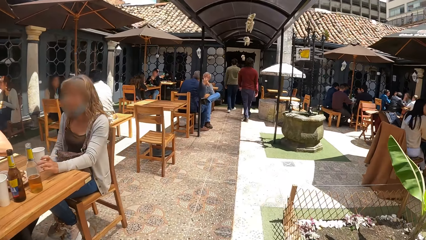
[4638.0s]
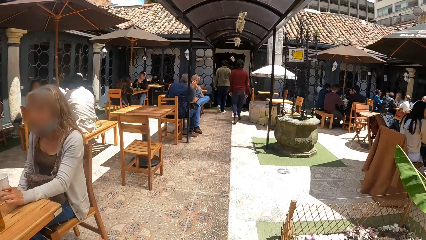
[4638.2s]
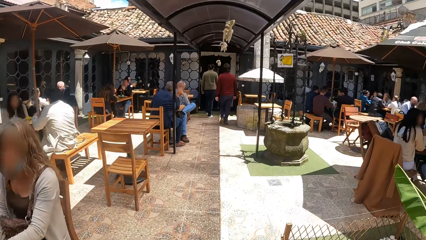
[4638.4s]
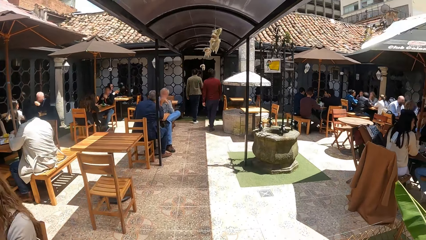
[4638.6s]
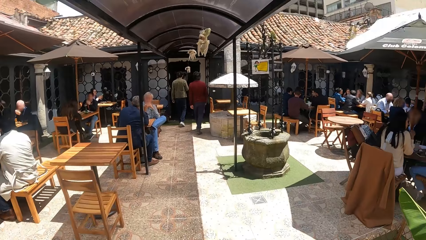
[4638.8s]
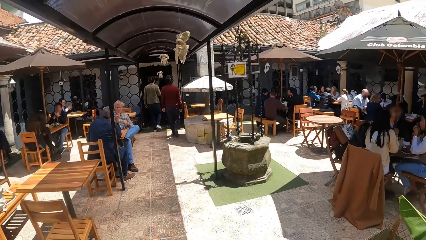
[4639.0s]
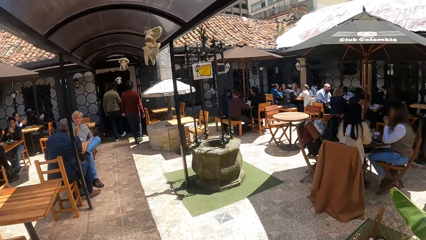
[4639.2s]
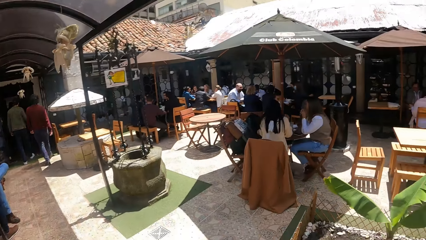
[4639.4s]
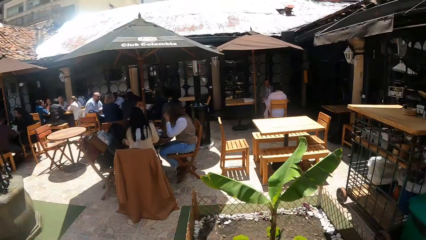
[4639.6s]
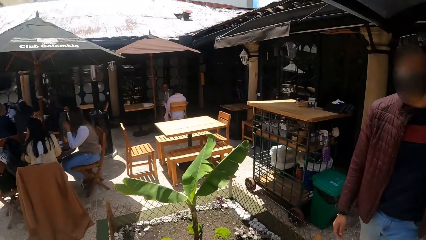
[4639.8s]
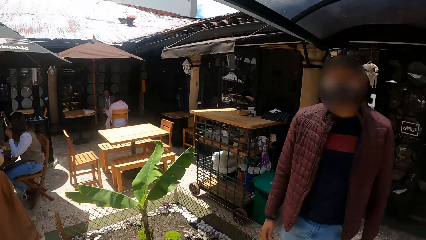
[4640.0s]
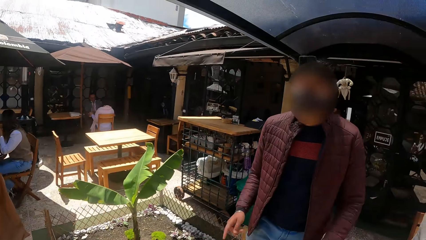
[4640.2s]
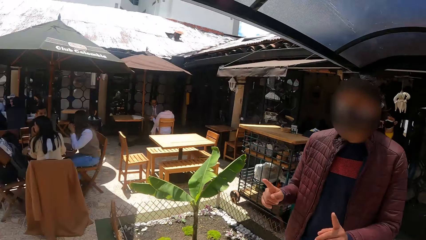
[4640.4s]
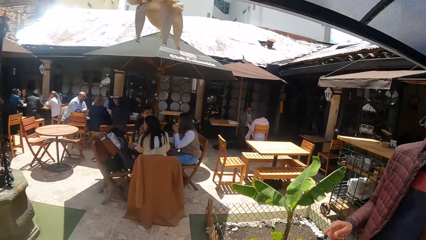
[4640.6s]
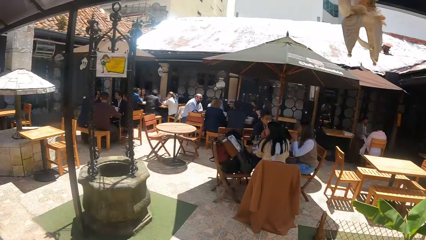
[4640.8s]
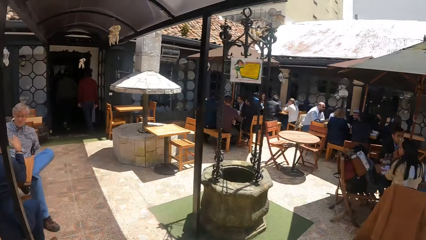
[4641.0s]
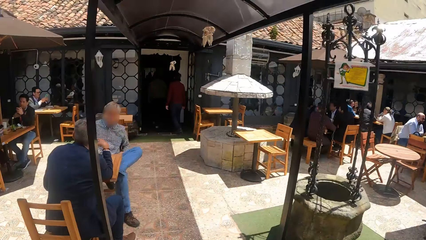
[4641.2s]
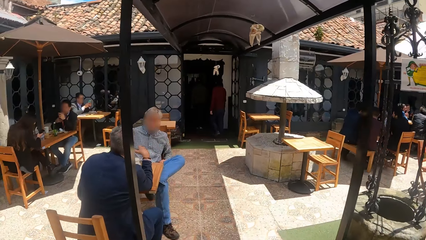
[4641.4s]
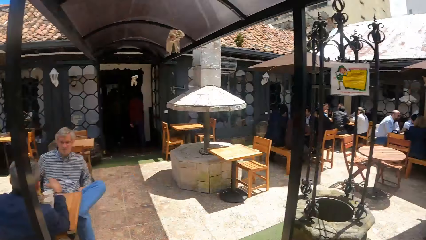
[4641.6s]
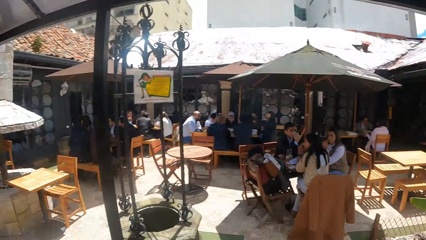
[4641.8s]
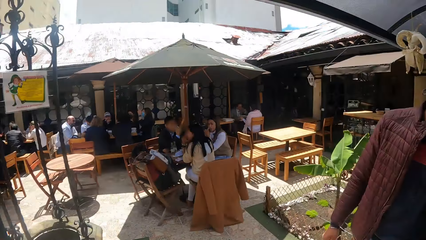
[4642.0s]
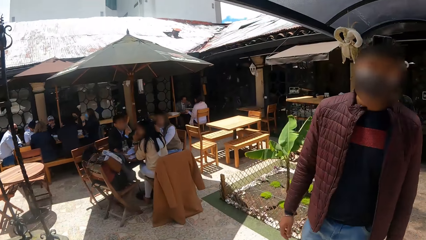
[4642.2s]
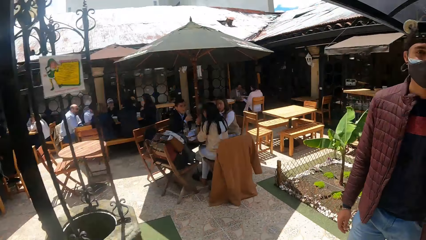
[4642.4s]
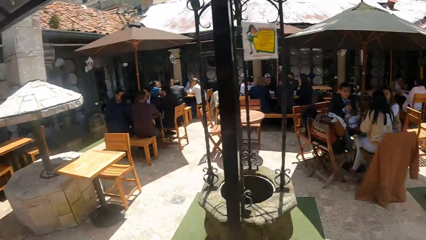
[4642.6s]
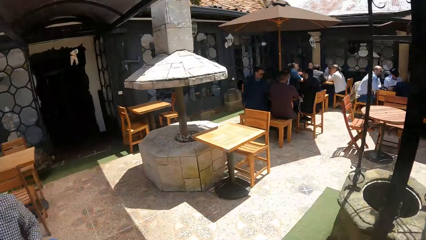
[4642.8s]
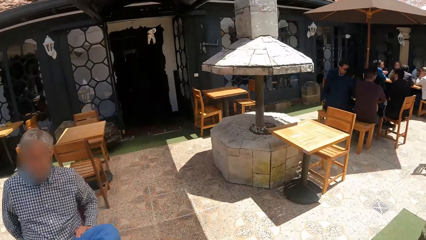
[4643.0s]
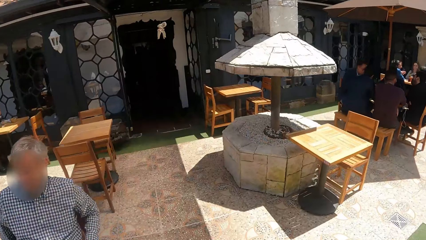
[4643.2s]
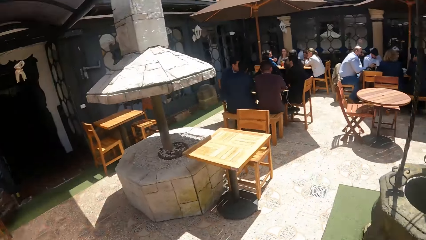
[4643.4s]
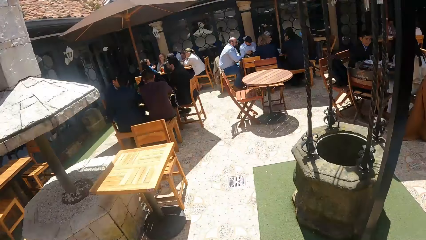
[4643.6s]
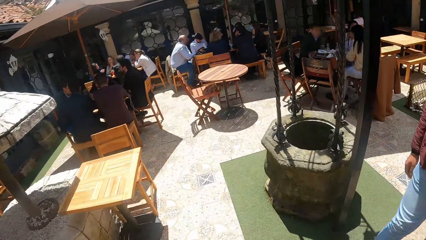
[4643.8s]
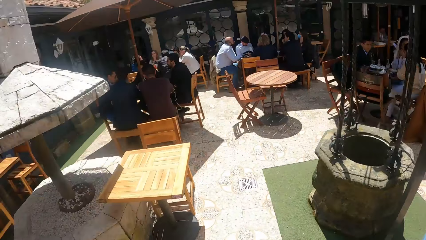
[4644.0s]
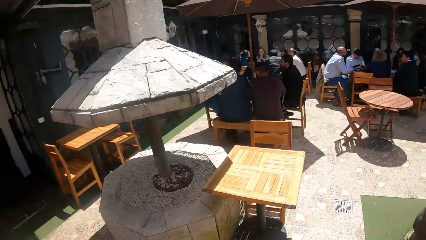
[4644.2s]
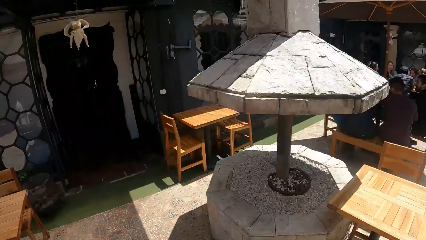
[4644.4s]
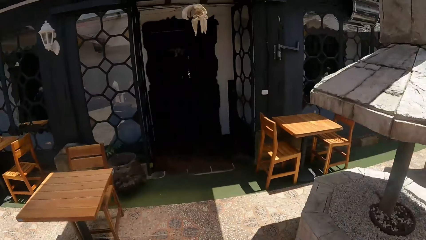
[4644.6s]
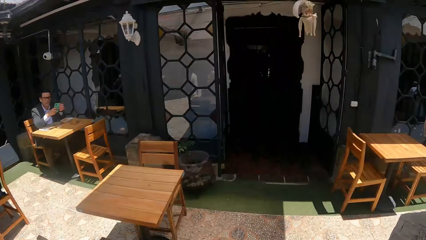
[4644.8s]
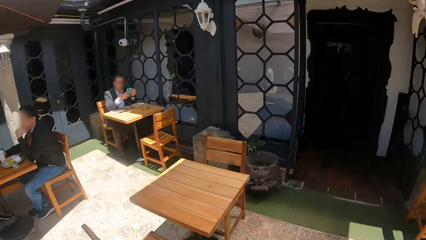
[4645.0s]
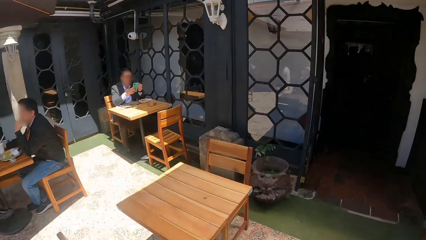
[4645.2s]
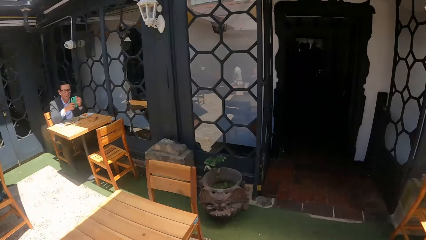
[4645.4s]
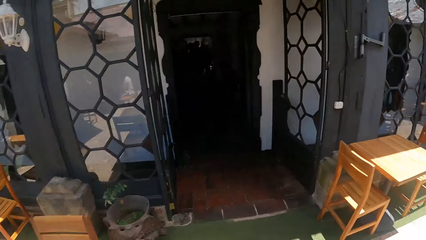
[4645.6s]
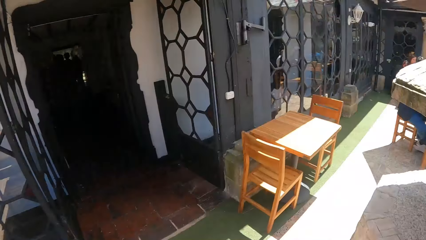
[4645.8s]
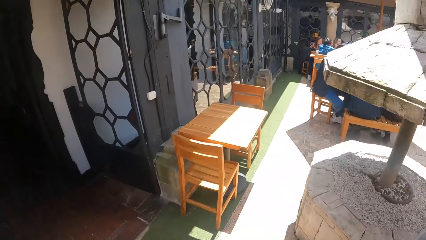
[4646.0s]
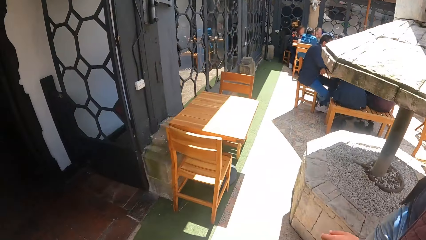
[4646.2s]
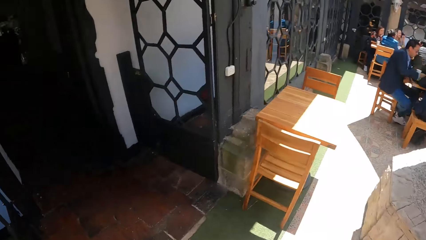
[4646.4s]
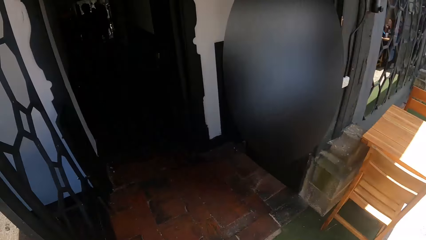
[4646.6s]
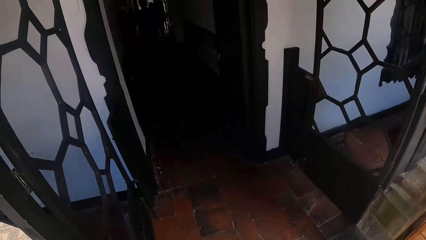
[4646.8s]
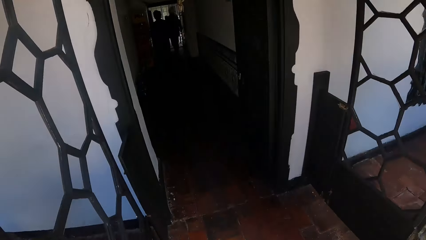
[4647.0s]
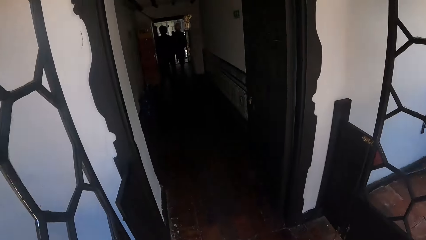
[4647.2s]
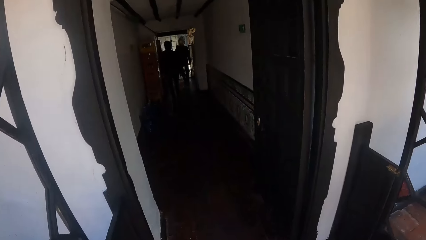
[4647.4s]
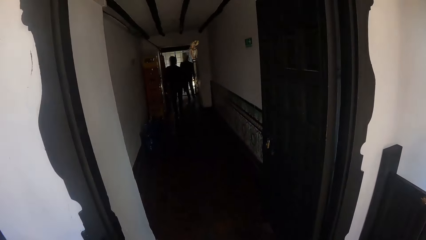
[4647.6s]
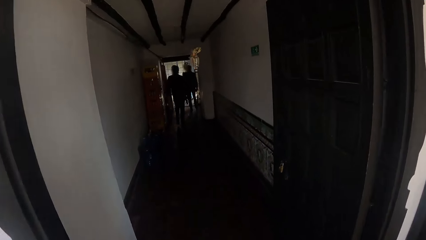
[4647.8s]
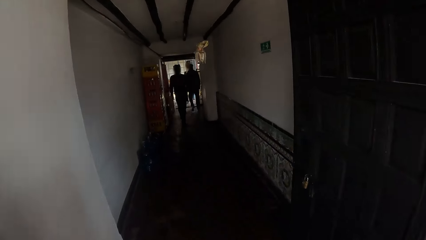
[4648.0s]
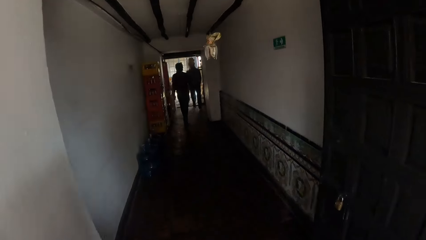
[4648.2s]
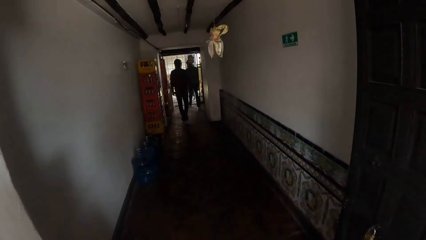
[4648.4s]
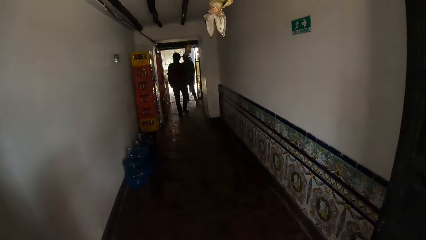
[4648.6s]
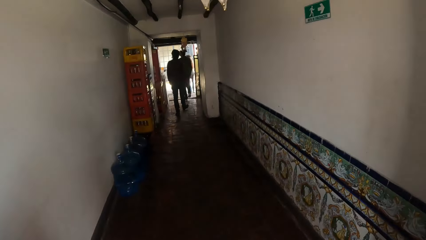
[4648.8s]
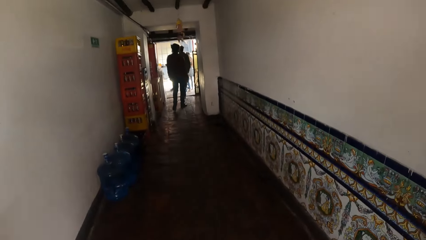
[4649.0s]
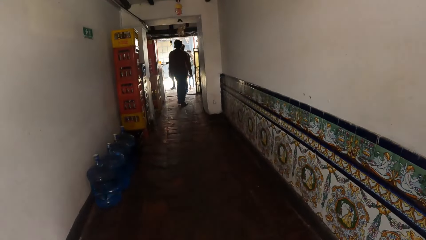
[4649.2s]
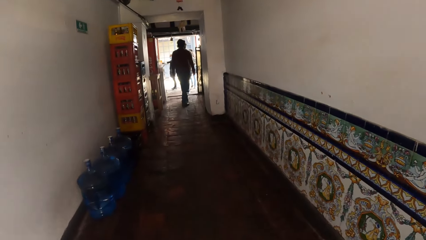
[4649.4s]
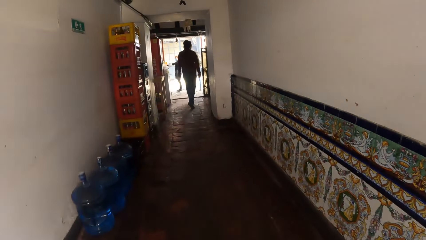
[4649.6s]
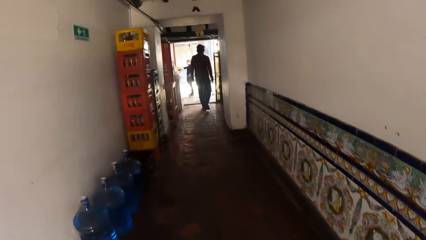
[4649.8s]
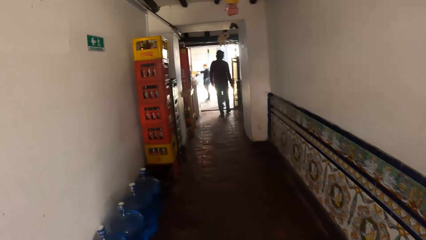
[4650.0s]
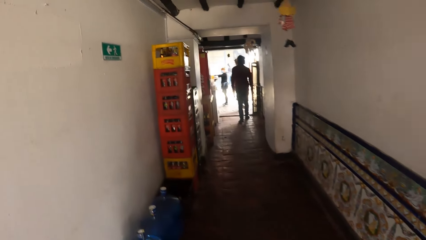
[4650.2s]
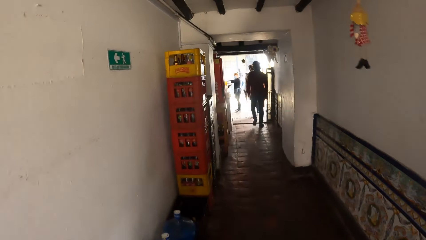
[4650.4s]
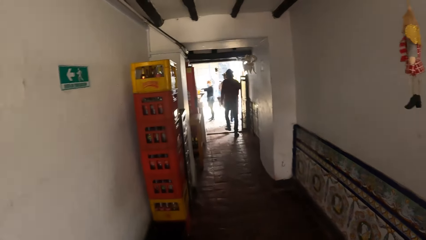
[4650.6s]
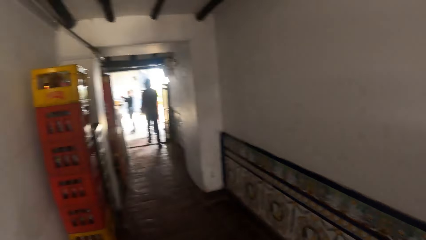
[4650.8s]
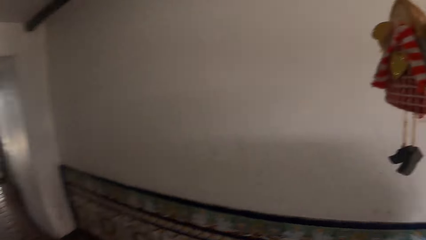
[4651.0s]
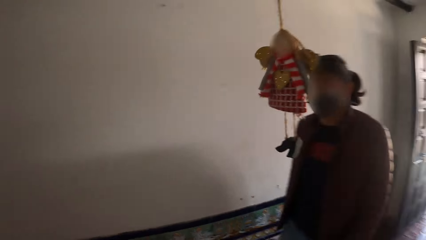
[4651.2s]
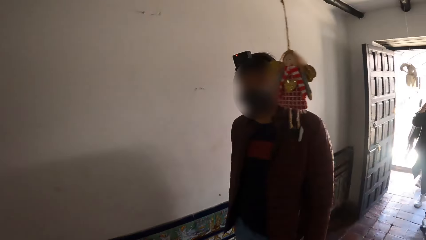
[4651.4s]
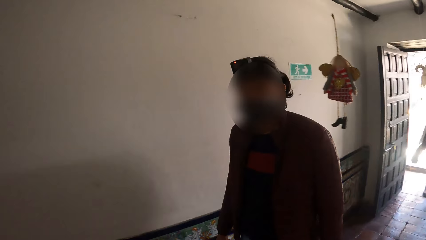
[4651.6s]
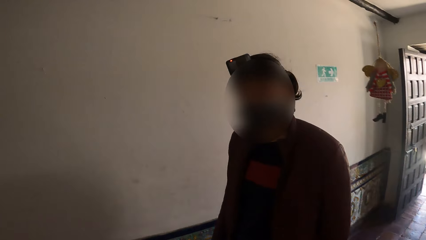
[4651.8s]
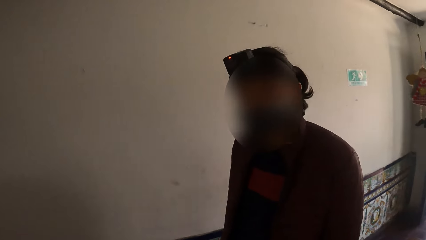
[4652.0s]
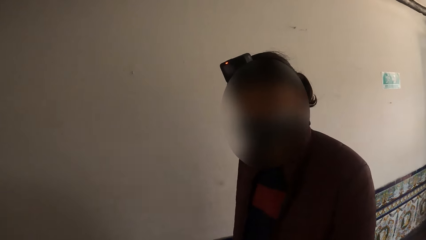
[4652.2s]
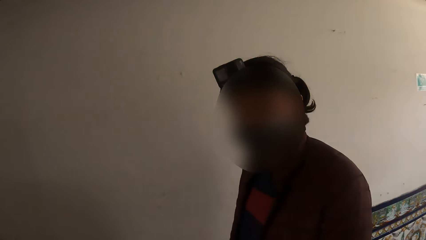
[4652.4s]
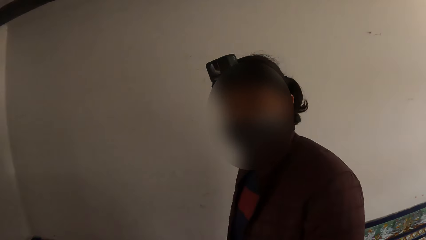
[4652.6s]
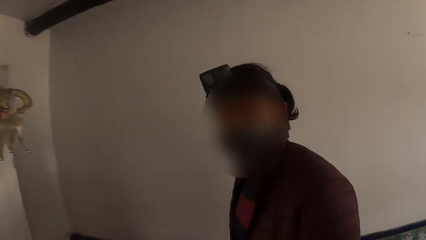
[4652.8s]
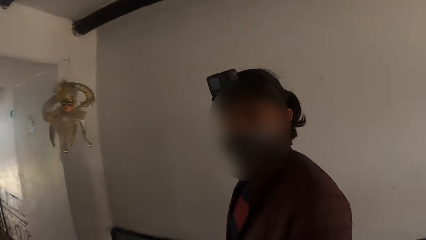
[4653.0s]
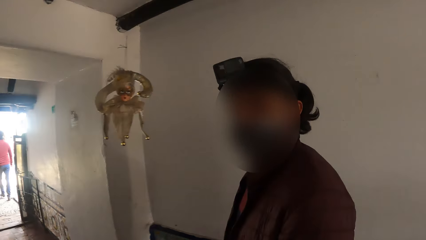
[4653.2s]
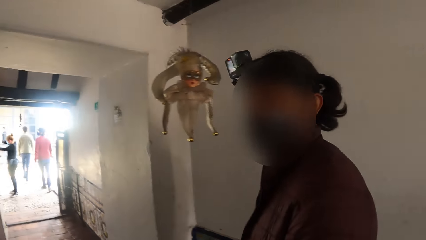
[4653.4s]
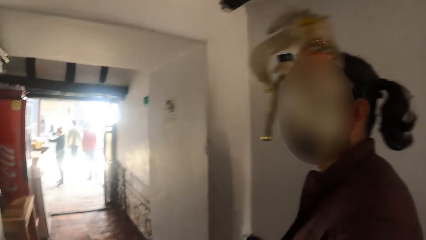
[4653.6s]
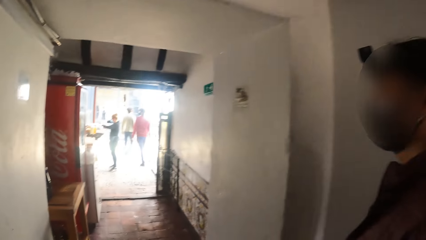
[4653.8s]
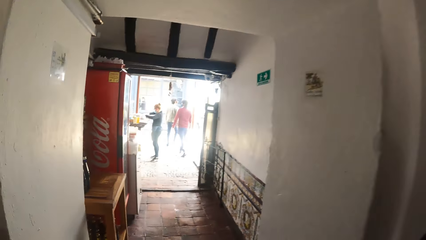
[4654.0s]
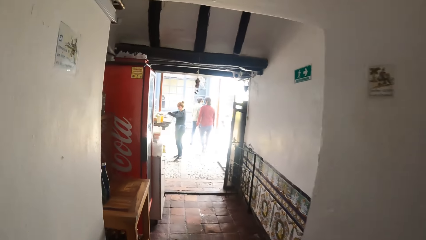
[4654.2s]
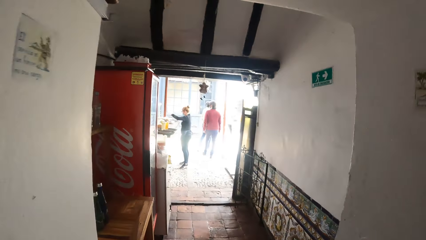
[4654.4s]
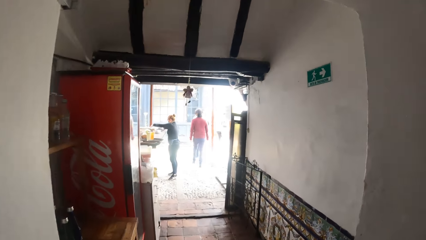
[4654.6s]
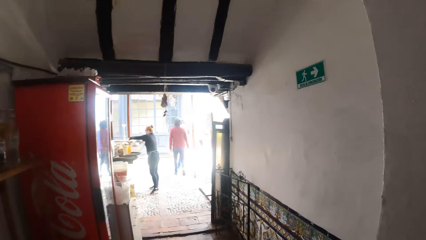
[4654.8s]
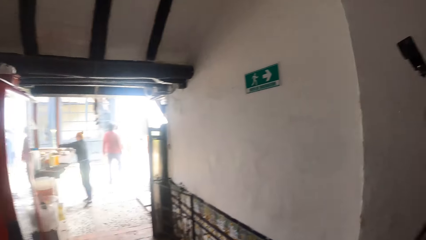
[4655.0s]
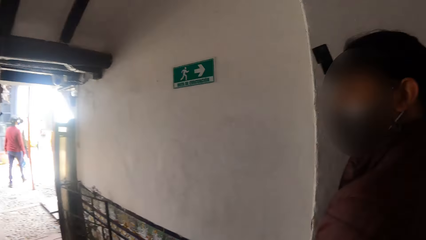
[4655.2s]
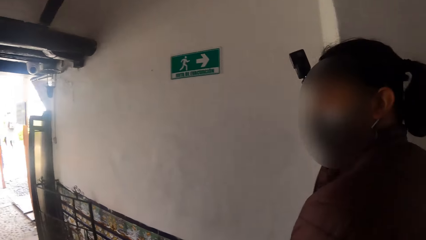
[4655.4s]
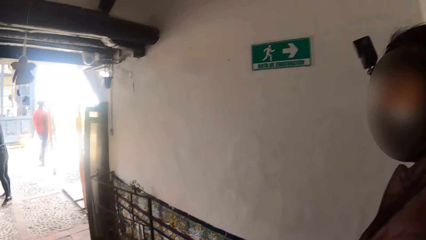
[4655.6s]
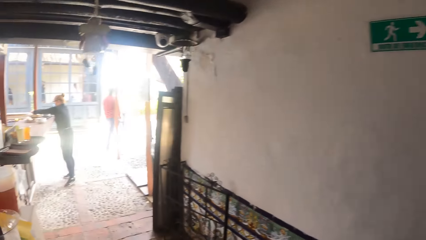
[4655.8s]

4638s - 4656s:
The camera wearer looks around. They talk with a man. They interact with the man. They walk. They look around the restaurant. They talk with the man. They walk. They walk in a hallway. They interact with the man. They look around. They talk with the man. They walk.
